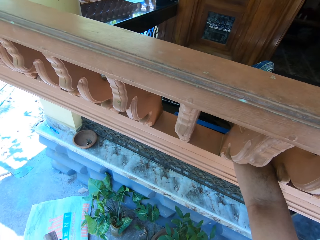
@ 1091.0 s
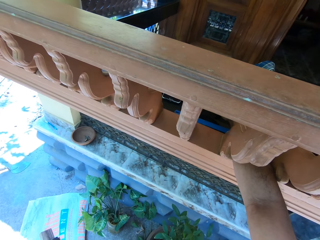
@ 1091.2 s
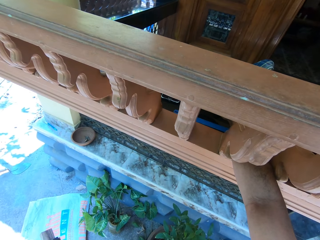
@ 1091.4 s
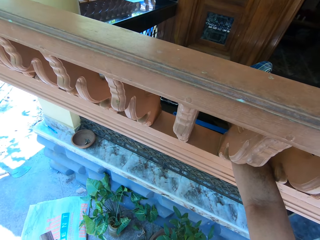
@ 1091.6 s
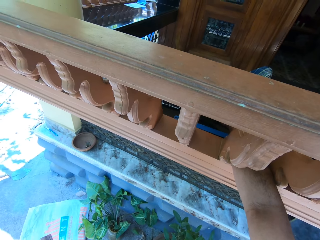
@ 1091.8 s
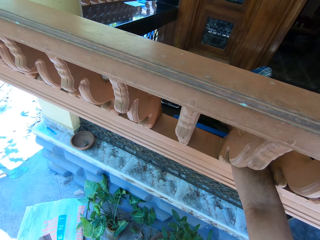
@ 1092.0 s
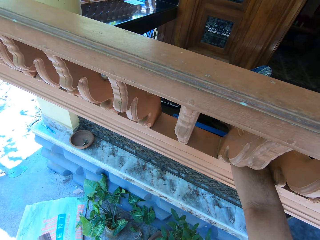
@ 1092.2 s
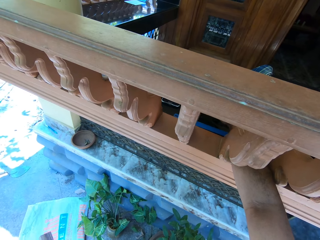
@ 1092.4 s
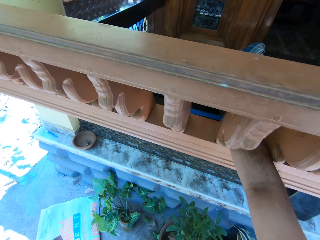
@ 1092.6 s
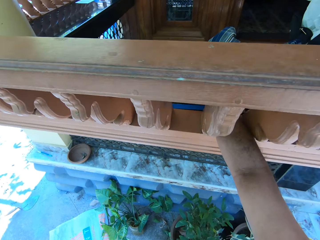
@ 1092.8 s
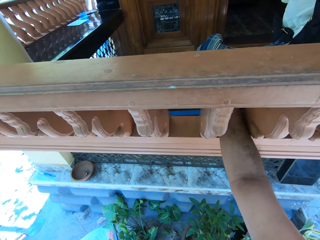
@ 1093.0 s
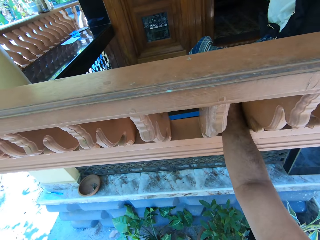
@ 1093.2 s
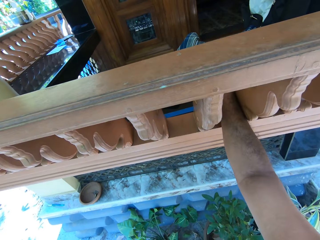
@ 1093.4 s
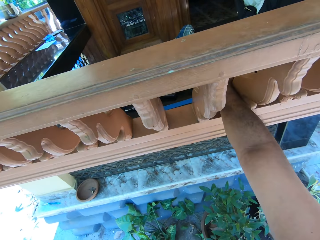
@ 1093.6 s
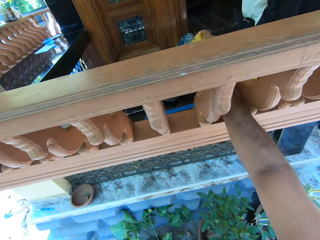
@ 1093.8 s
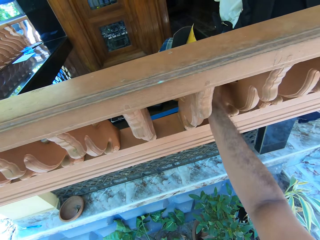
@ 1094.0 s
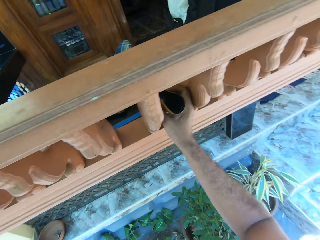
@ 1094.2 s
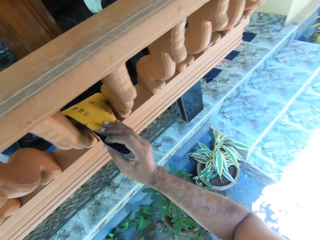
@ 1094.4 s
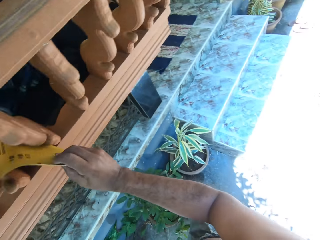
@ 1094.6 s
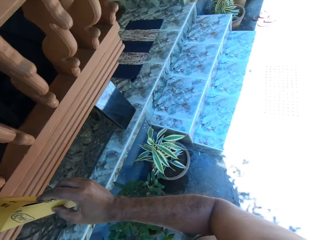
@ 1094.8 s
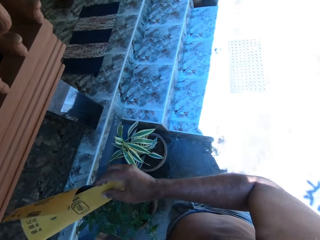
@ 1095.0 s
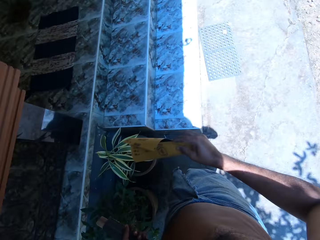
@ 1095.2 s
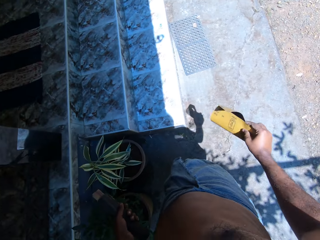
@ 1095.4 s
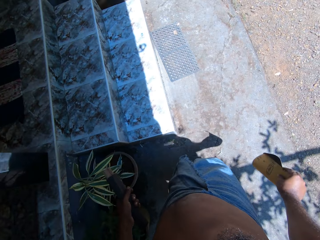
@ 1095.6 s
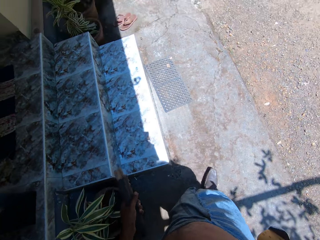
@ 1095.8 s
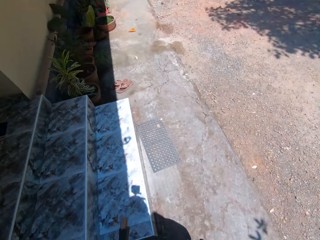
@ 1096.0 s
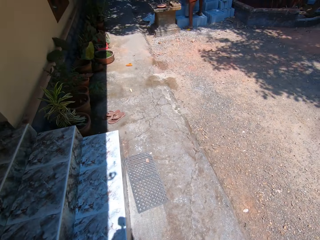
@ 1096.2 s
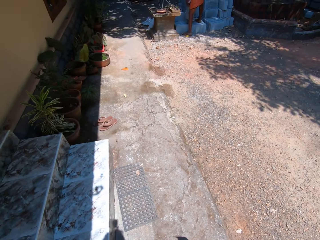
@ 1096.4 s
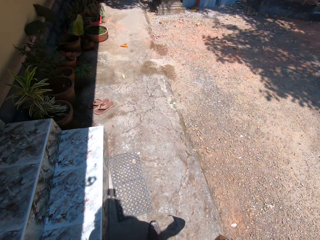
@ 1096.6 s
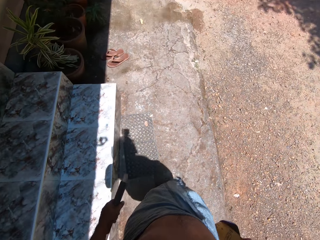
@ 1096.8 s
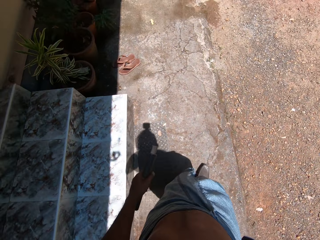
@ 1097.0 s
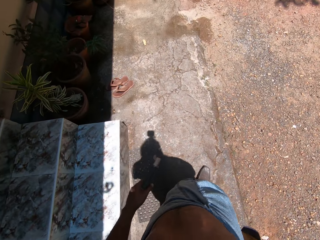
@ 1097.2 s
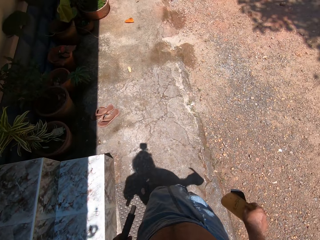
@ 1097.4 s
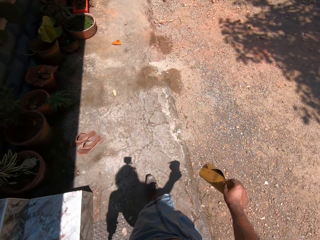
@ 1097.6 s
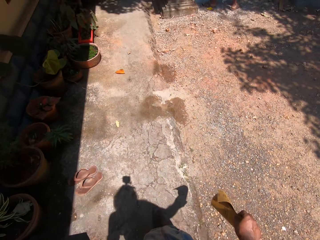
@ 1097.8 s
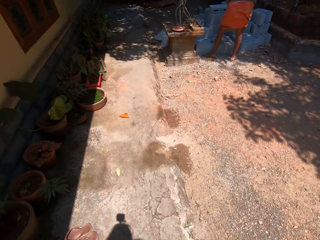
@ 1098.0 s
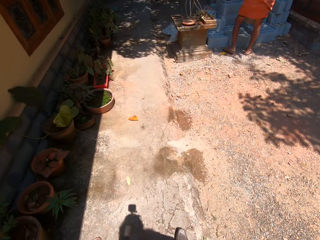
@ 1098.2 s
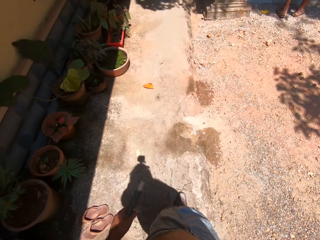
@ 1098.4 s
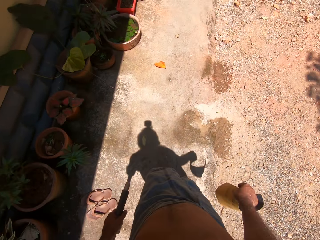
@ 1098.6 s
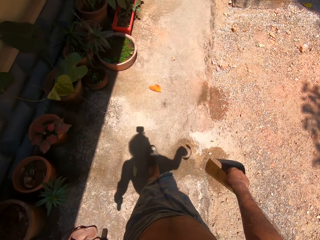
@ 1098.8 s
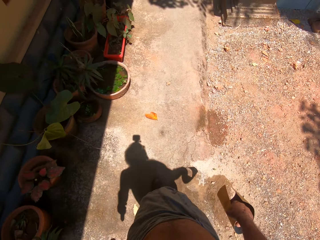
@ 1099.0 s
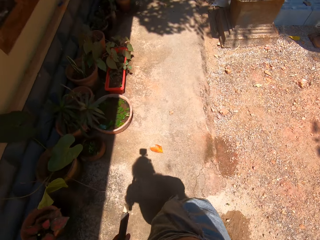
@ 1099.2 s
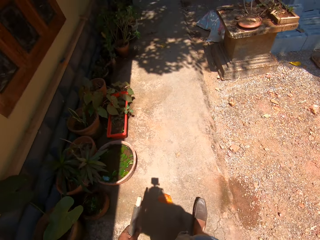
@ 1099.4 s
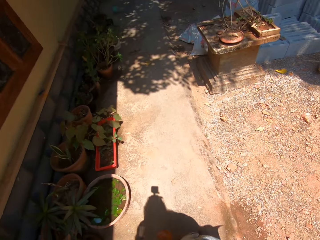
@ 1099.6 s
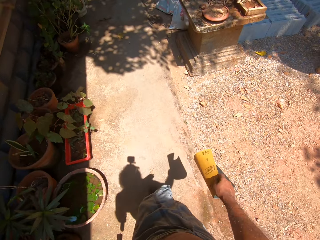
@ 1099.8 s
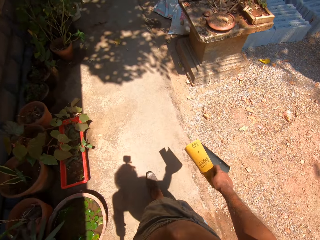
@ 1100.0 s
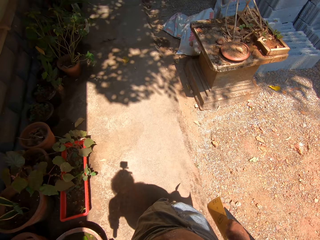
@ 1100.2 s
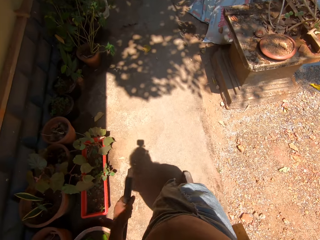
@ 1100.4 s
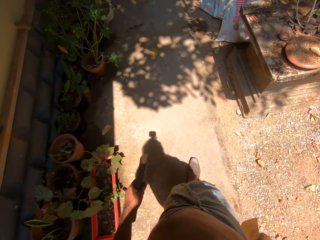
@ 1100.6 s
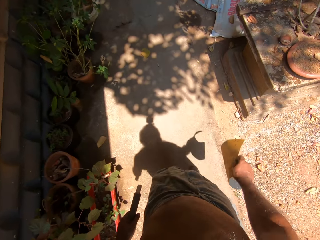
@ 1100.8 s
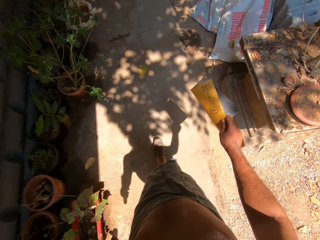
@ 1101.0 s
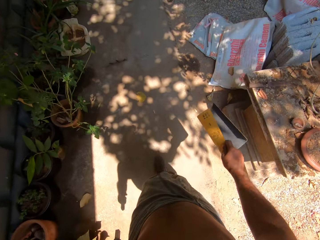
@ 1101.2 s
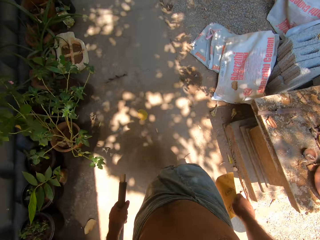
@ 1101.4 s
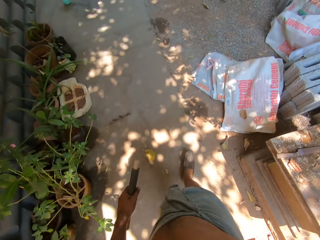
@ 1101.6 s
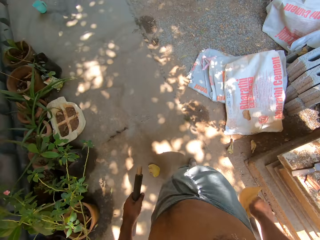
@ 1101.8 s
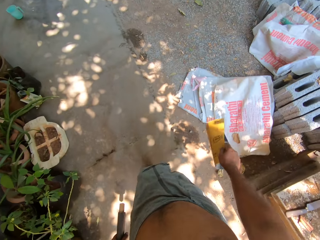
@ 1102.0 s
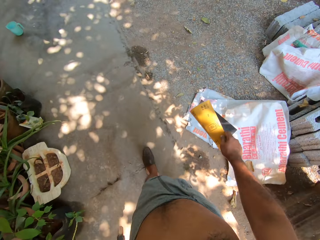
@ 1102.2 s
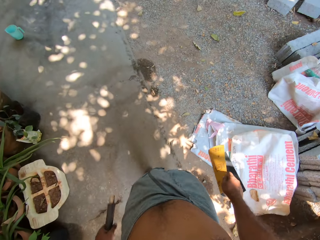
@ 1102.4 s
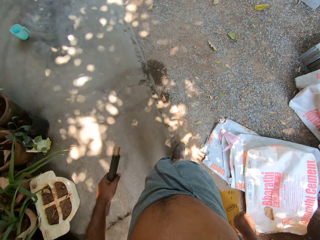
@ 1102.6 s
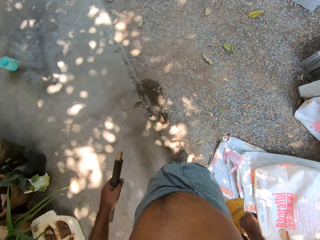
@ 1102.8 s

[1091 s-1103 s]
The camera wearer picks up sandpaper from the balcony with his right hand. He walks to a man.

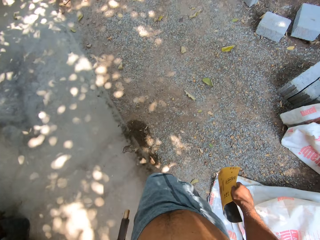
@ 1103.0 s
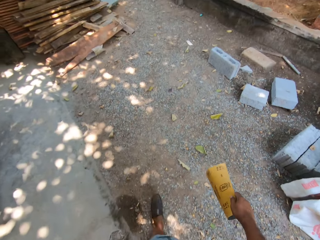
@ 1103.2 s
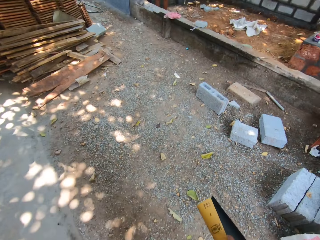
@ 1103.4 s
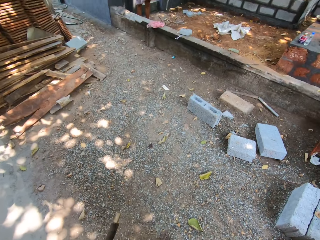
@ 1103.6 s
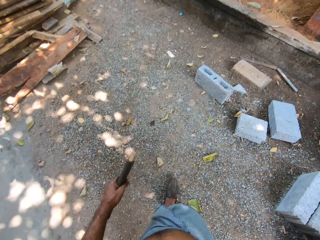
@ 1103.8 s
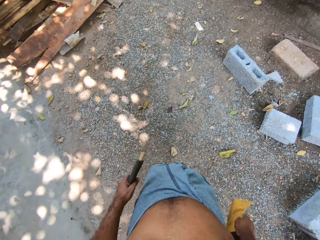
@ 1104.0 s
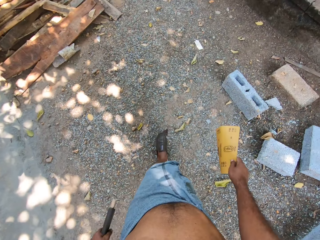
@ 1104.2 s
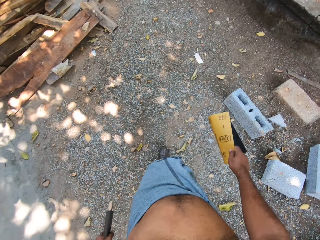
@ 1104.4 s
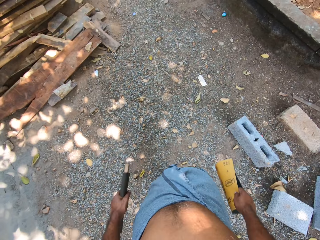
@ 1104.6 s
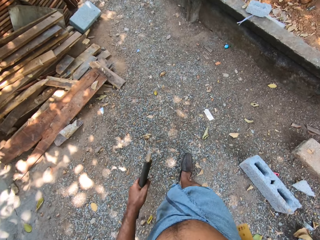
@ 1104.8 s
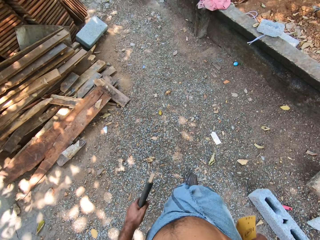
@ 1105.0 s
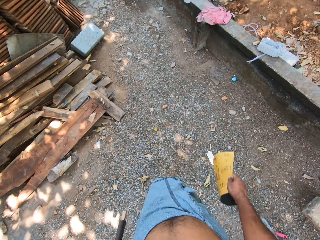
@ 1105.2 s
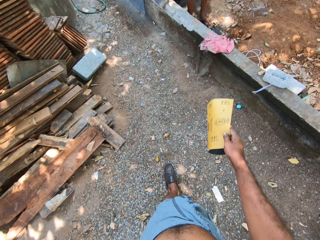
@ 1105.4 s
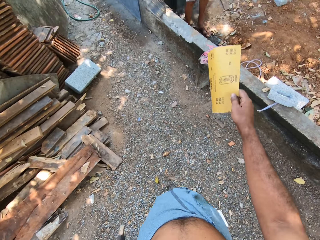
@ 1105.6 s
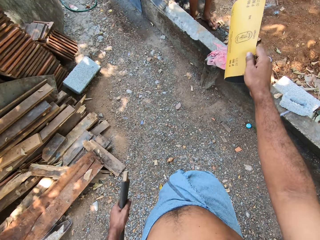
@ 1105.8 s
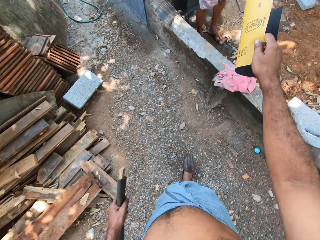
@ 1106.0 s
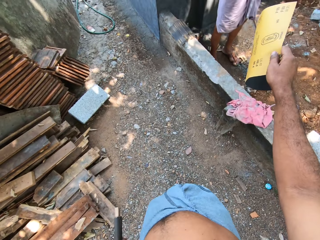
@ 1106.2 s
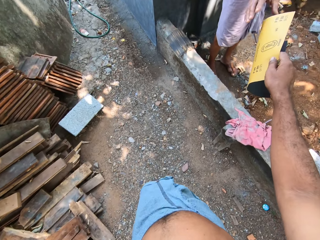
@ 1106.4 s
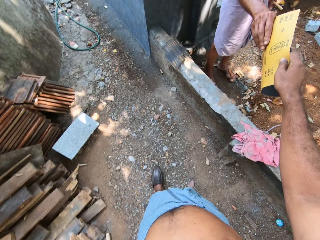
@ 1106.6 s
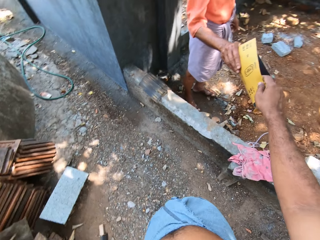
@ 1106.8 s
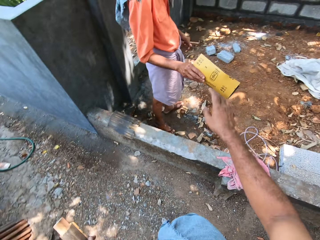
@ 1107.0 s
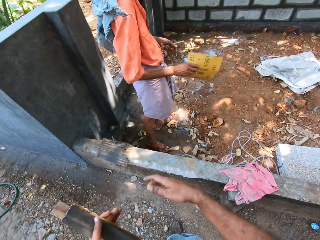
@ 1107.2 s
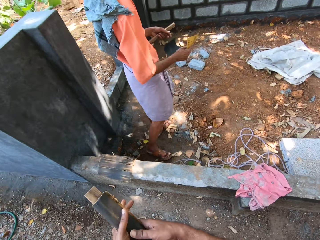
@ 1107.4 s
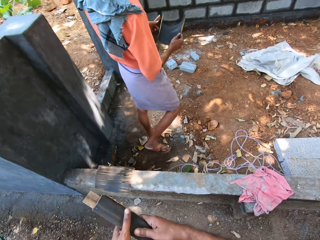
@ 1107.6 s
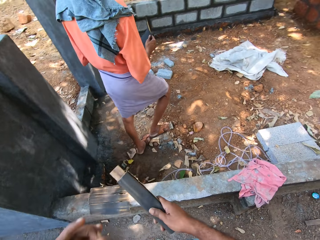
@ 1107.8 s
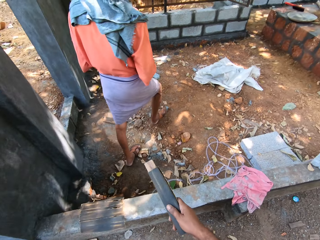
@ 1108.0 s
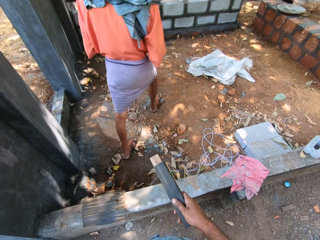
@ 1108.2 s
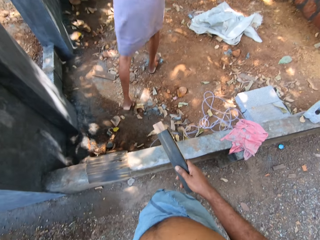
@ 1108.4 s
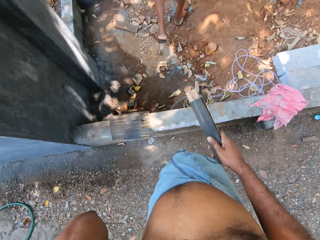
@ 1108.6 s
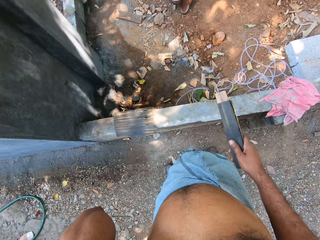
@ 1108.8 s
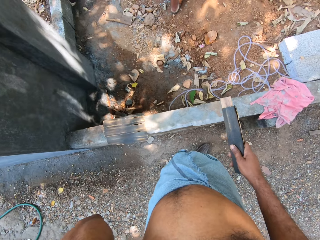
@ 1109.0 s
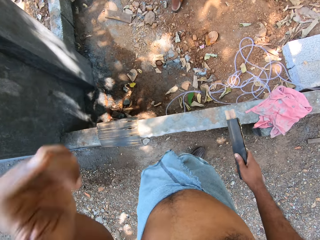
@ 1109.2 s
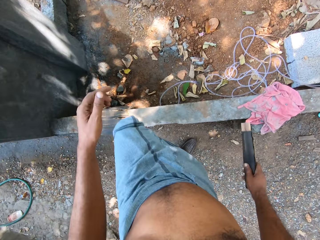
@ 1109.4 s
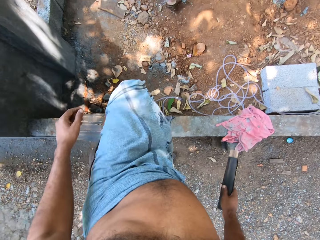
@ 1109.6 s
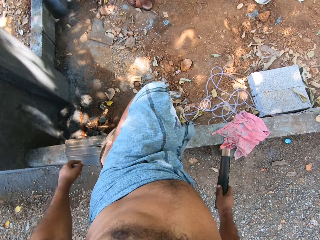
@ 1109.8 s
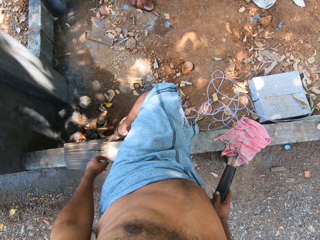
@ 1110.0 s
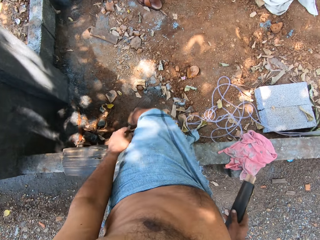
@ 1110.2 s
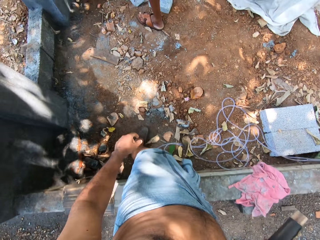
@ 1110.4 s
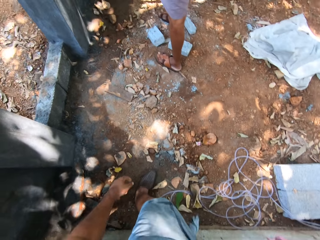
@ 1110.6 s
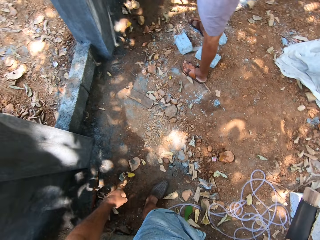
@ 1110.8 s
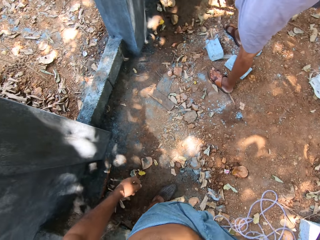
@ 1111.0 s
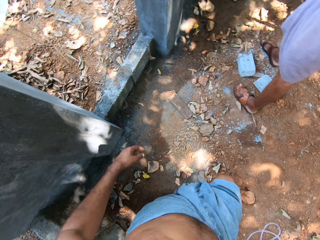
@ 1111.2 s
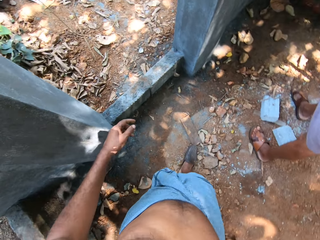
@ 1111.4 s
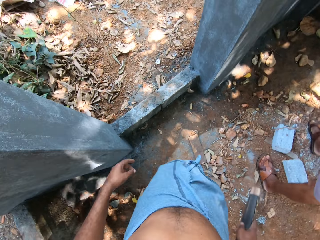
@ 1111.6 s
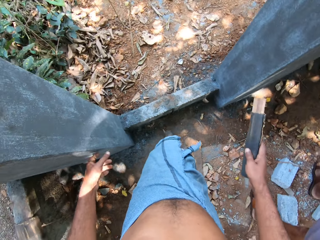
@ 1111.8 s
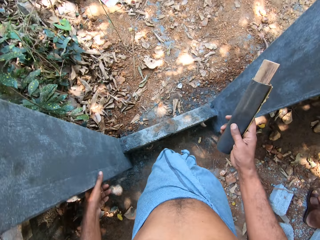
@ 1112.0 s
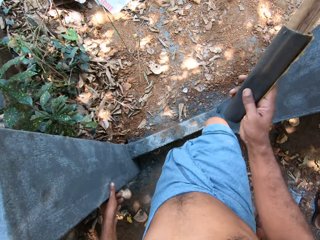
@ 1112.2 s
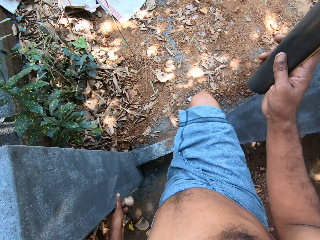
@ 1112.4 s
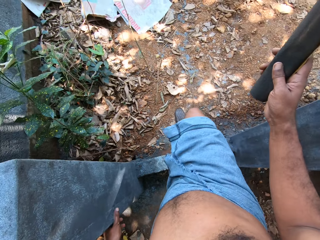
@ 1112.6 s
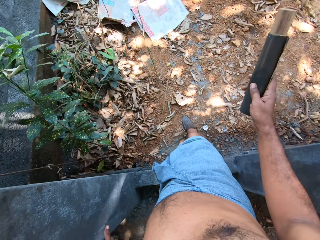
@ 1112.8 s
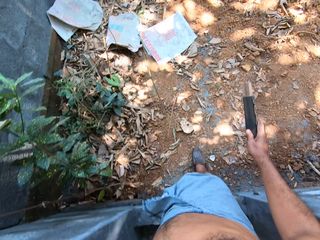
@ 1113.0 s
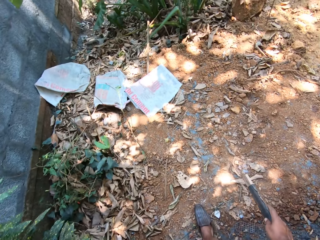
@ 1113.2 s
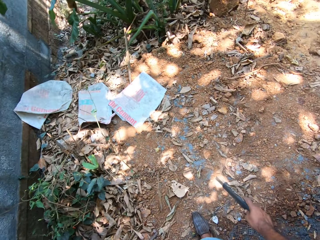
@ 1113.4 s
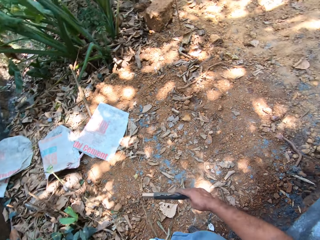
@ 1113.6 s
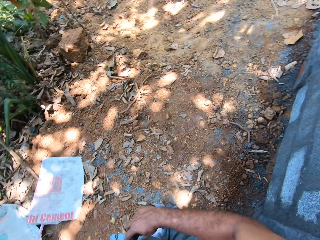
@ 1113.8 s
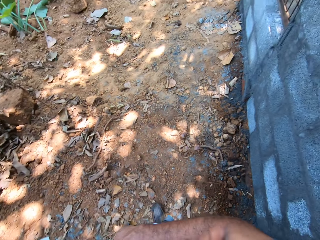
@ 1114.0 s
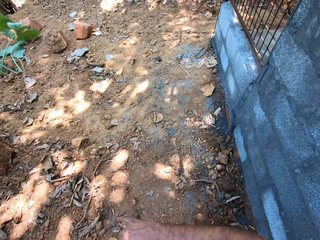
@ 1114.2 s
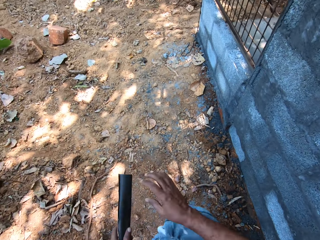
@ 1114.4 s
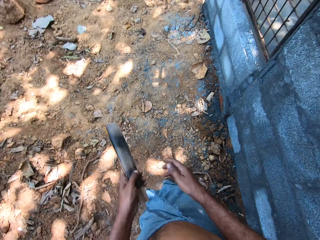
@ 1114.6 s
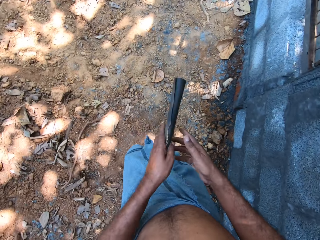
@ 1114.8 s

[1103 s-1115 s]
The camera wearer hands the sandpaper to a man. He passes the sandpaper in his left hand to his right hand. He lifts the hand. He steps over a fence or stone wall. He interacts with the man. He moves to a wire mesh. He steps over the fence. He passes the sandpaper in his right hand to his left hand.
